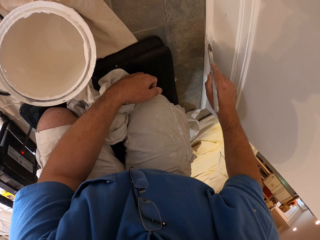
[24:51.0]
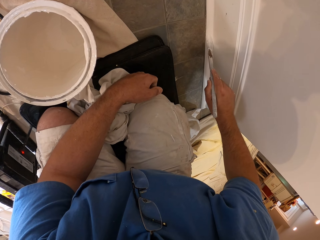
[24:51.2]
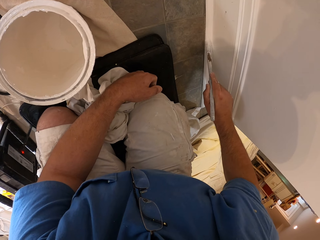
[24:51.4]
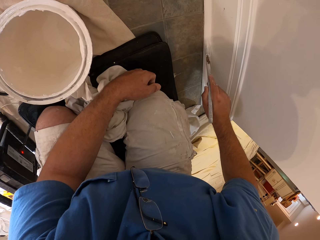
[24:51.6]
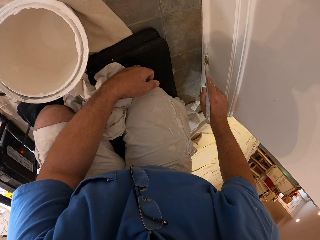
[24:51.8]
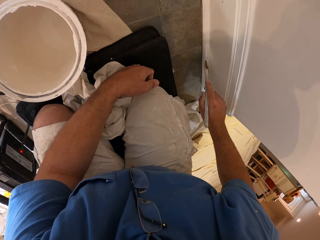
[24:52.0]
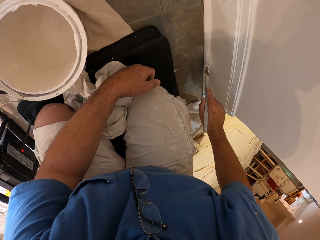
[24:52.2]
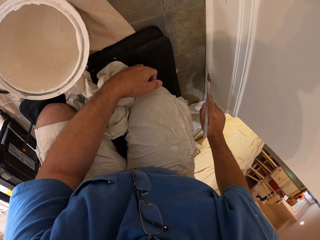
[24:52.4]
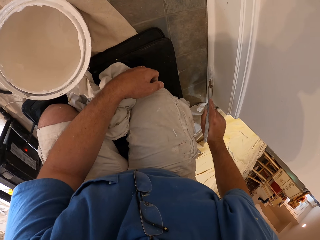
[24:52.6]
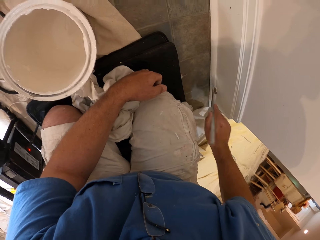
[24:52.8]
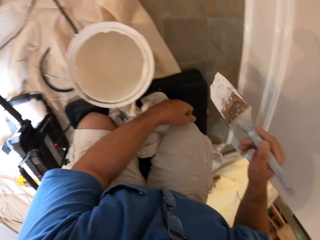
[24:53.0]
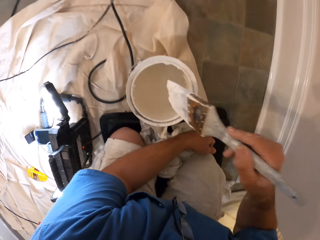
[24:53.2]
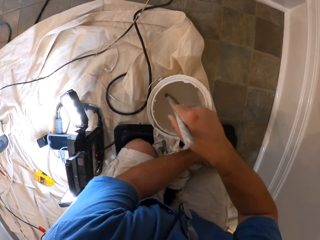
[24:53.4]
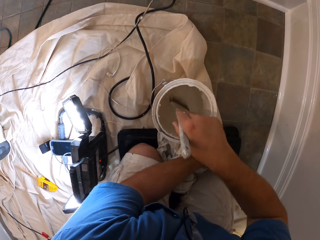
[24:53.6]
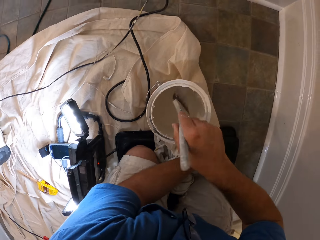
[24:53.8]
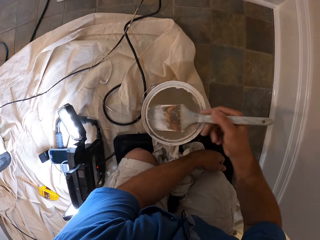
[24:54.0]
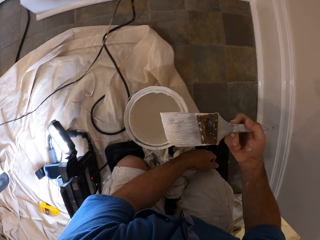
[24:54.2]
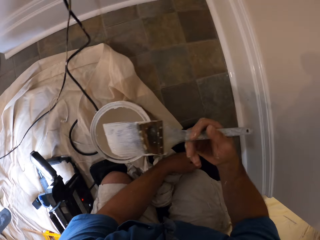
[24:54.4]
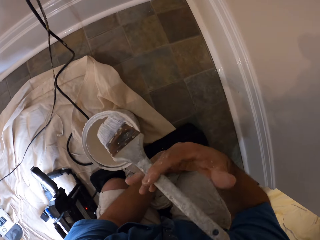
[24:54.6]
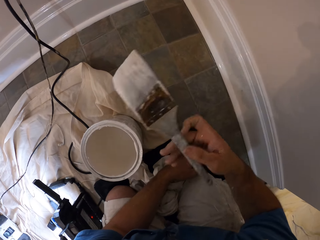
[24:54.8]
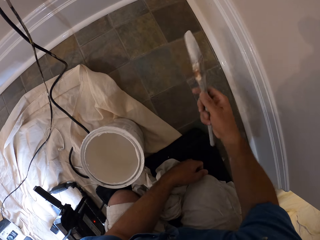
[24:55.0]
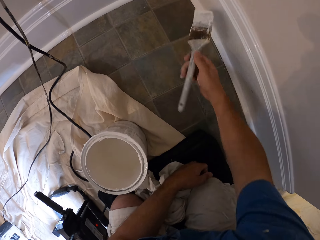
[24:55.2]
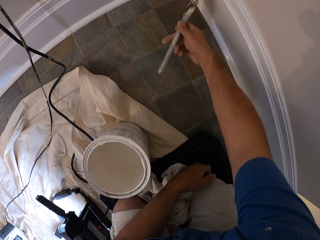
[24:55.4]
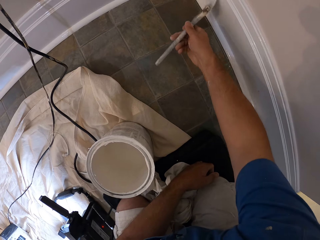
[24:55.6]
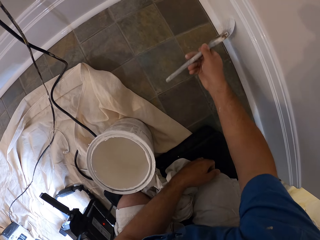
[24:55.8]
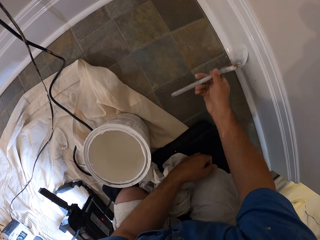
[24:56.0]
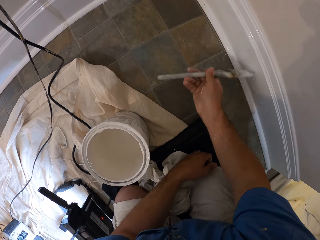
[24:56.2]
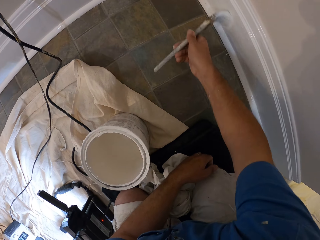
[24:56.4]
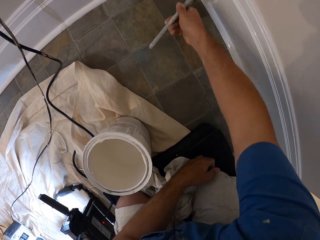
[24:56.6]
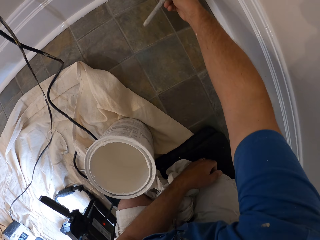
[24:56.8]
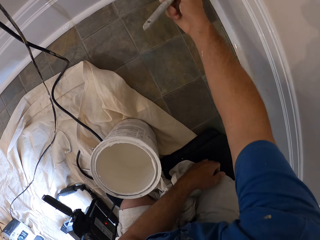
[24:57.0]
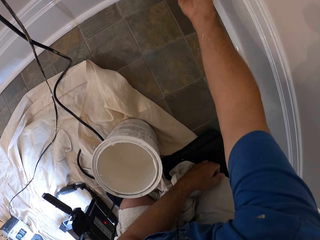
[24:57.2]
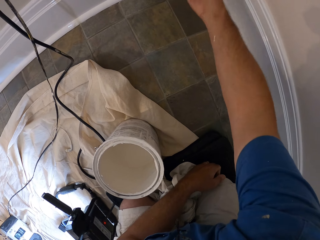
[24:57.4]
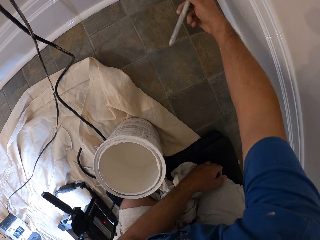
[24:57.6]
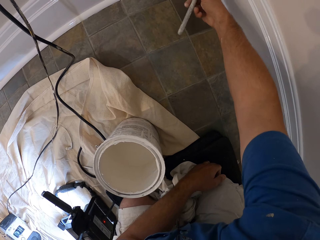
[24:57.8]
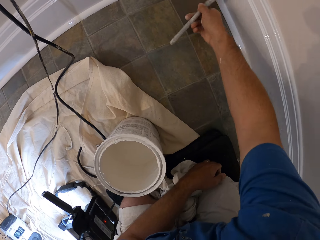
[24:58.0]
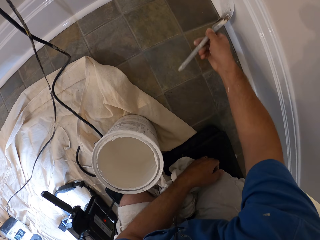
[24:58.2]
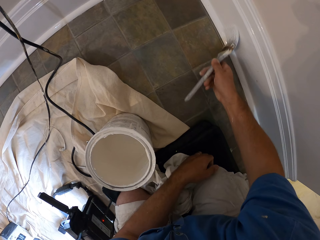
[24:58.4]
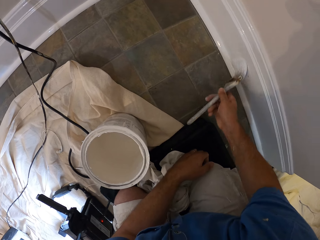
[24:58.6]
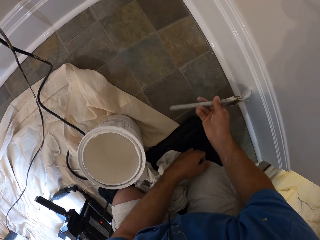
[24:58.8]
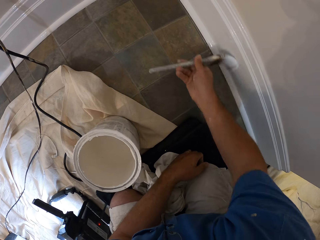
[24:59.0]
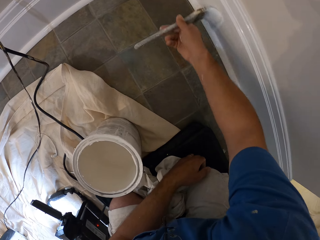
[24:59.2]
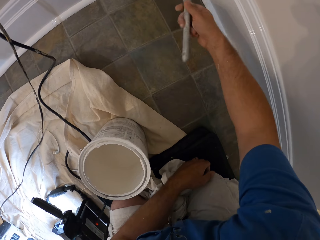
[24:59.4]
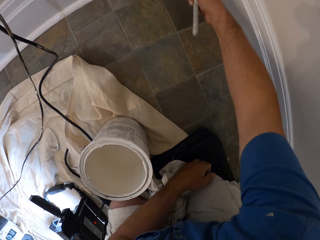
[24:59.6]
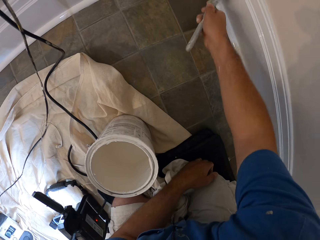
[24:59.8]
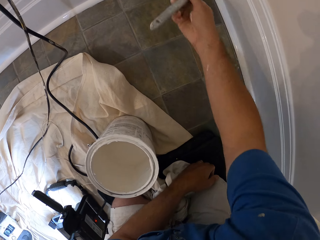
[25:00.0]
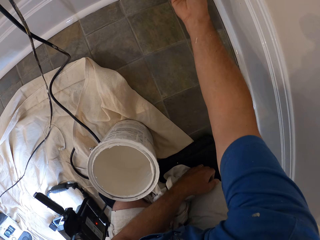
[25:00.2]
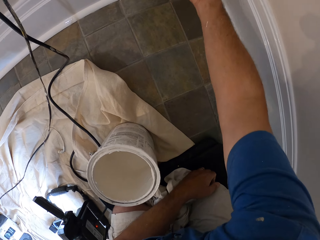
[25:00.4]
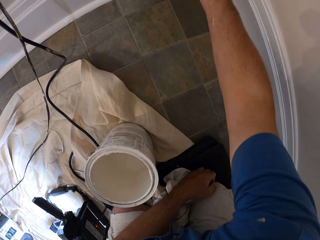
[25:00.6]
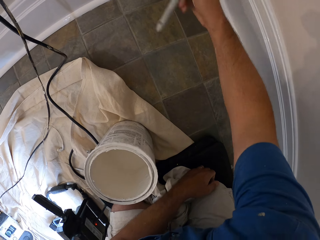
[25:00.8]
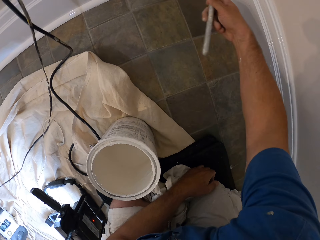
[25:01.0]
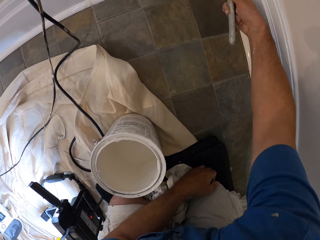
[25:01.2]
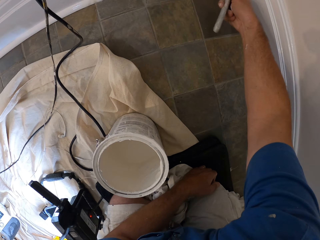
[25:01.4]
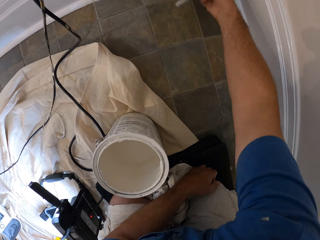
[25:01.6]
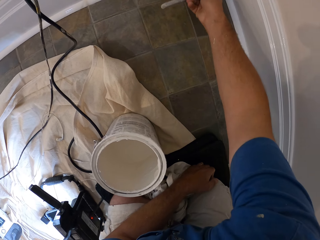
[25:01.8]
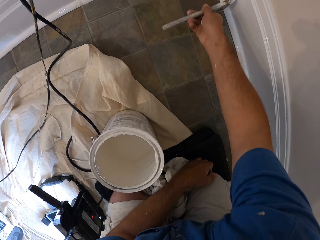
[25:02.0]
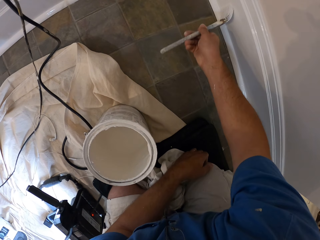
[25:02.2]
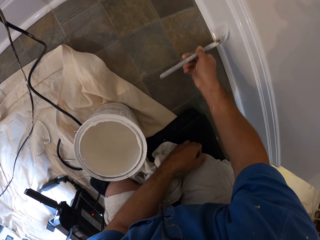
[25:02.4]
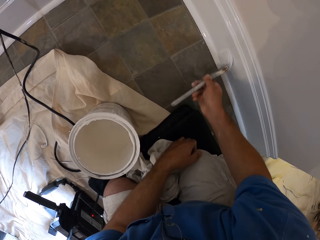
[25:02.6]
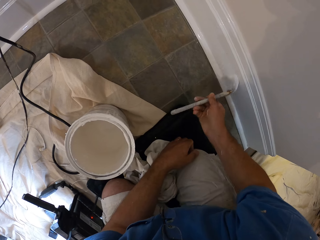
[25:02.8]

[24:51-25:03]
The camera wearer dips the paint brush in the bucket of paint. They paint the baseboard with the paint brush.

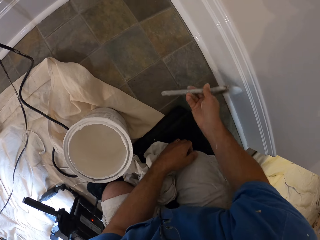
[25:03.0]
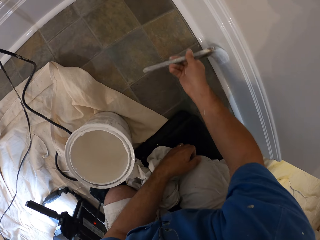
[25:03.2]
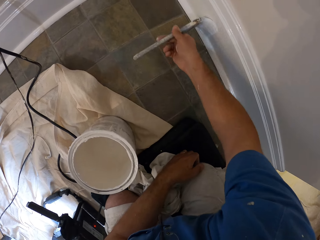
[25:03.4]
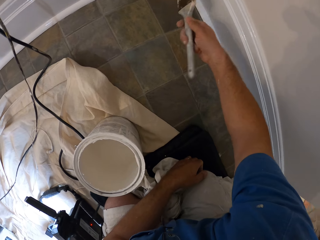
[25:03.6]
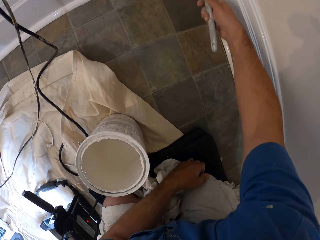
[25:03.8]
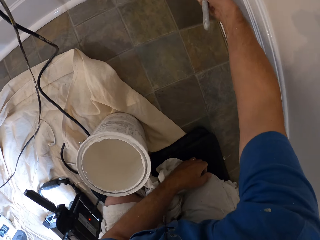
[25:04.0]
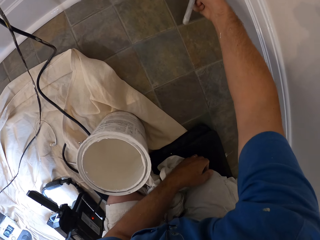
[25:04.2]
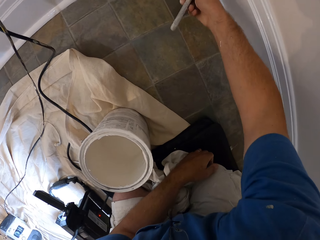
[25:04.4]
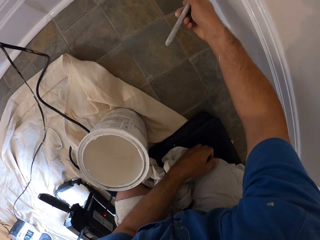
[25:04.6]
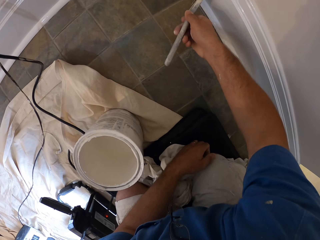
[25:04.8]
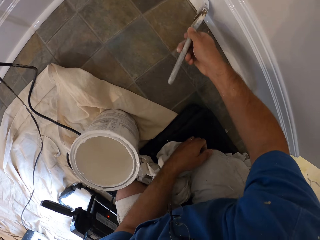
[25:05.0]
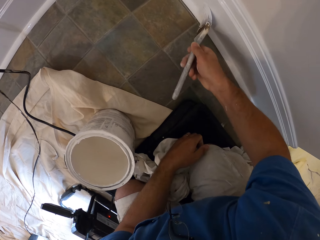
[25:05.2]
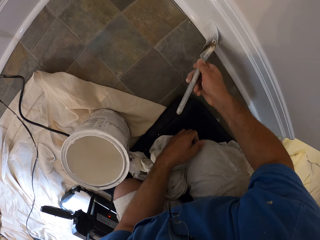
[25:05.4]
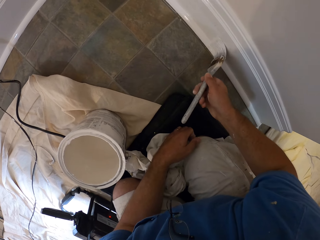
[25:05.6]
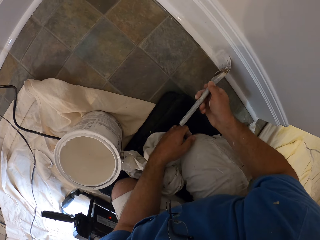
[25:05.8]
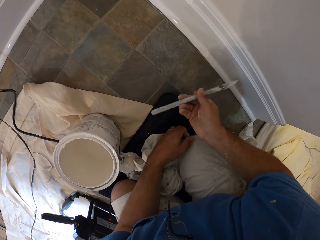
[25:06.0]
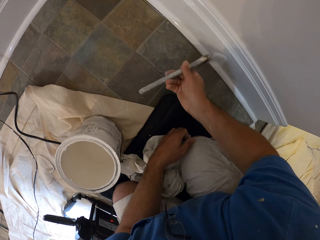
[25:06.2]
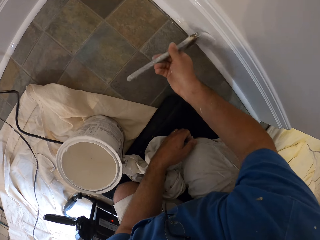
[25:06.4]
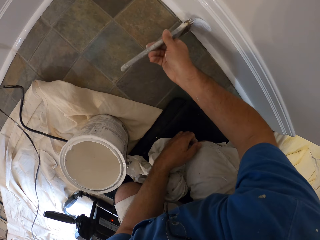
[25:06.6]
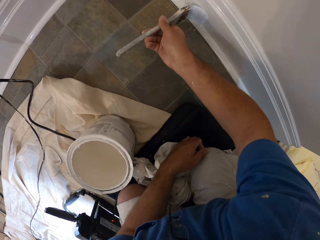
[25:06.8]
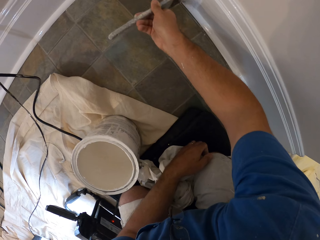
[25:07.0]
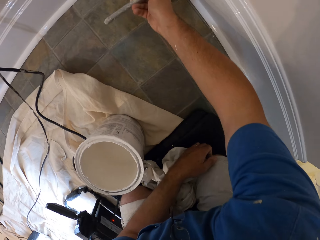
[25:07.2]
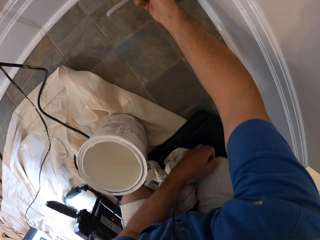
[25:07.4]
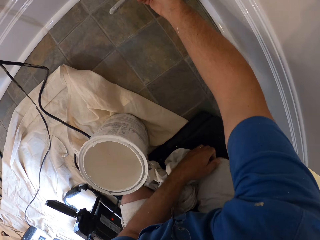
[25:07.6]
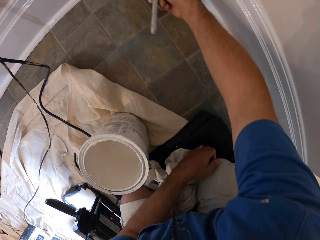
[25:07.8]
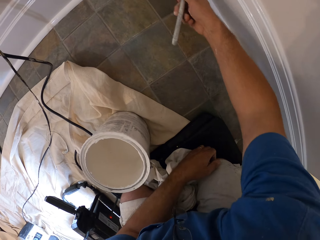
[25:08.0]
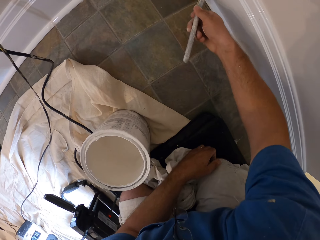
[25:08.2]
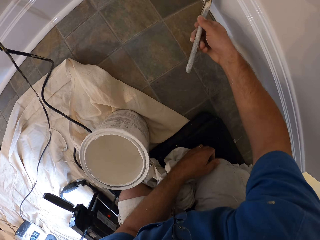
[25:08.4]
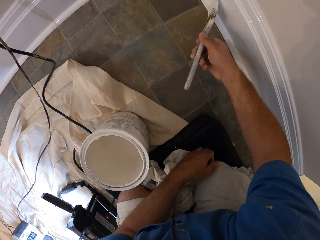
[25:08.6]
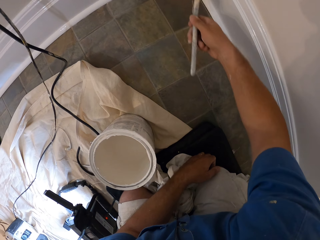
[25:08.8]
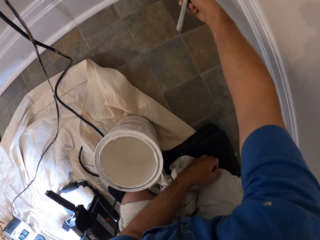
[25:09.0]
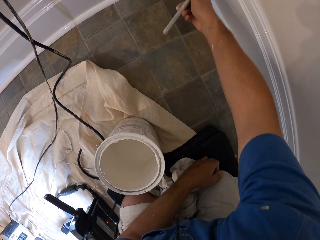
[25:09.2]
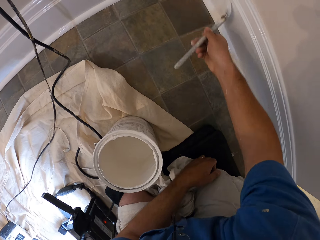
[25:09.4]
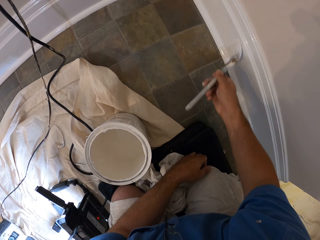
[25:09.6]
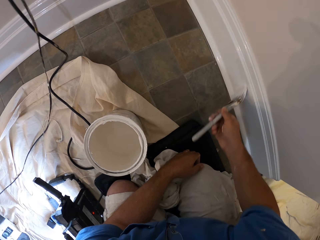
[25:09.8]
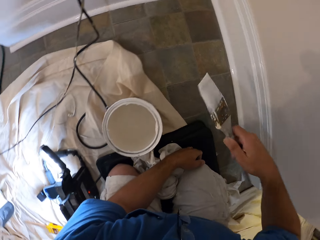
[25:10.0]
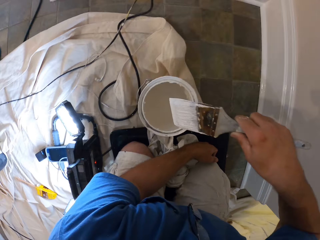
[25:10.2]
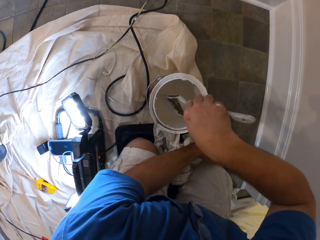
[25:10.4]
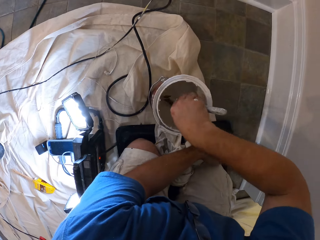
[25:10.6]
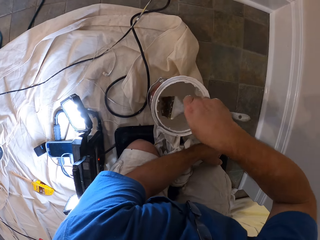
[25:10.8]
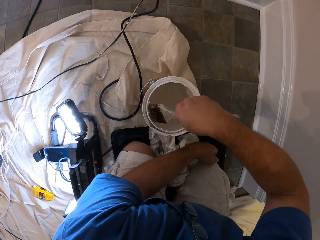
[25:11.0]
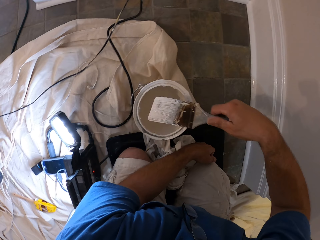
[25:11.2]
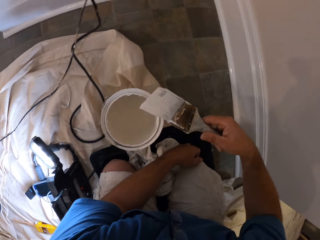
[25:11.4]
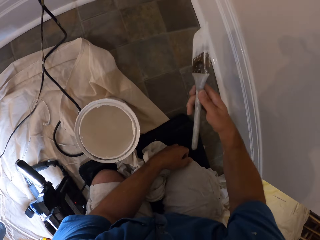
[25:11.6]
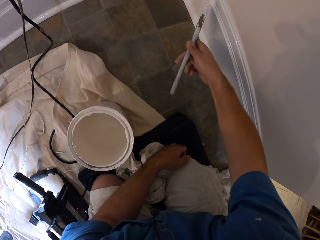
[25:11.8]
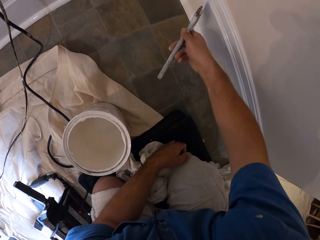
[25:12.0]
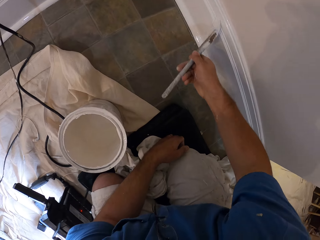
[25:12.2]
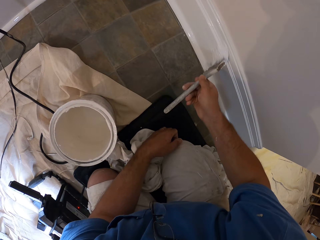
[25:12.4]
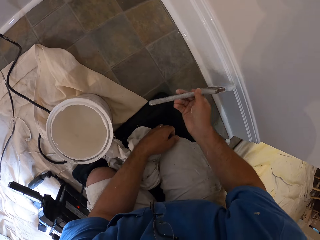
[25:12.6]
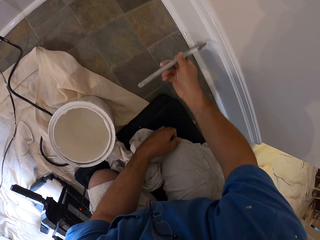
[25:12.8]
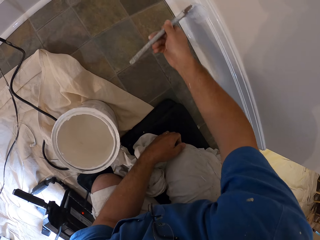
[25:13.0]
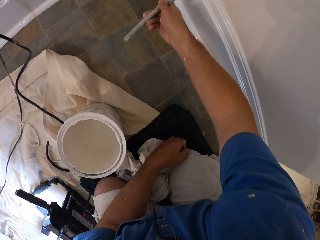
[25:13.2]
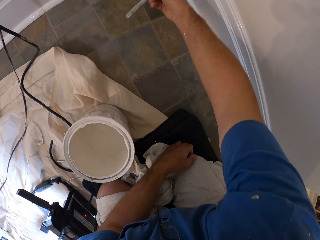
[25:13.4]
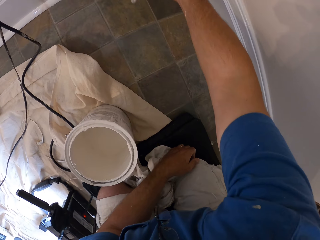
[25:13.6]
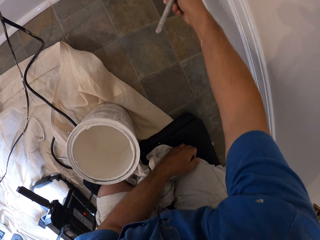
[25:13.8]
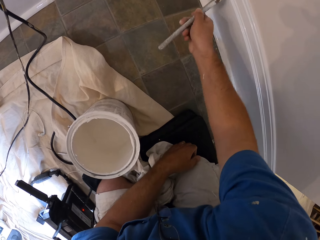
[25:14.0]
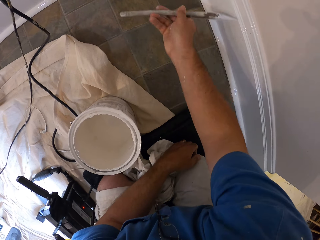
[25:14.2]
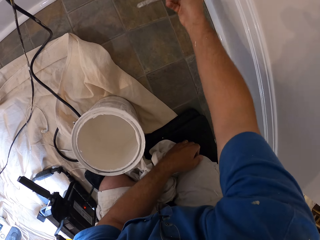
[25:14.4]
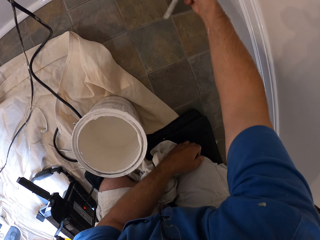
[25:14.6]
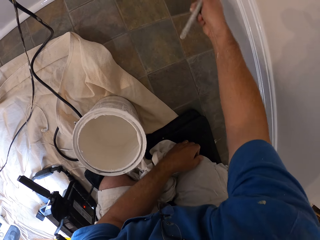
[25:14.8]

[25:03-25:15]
The camera wearer dips the paint brush in the bucket of paint. They paint the baseboard with the paint brush.
